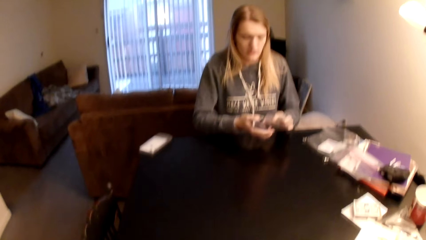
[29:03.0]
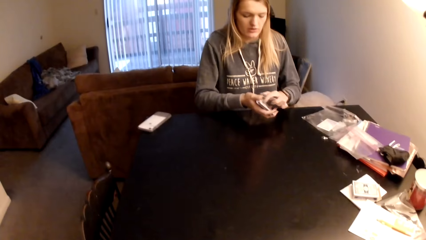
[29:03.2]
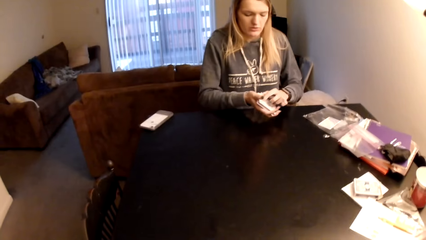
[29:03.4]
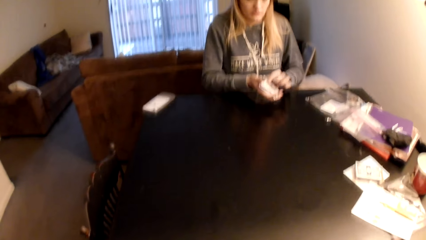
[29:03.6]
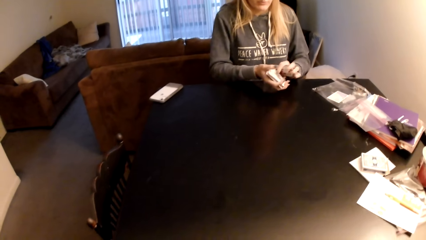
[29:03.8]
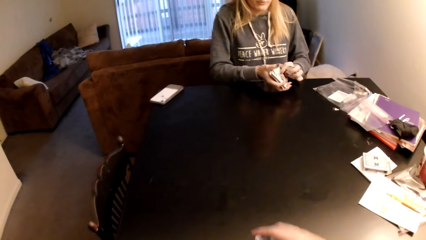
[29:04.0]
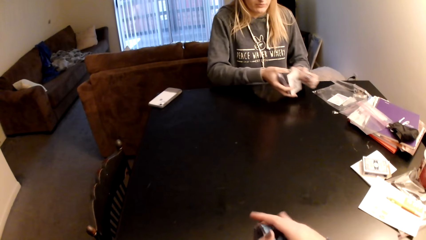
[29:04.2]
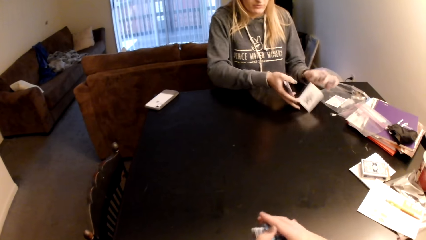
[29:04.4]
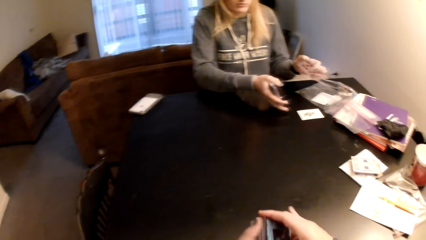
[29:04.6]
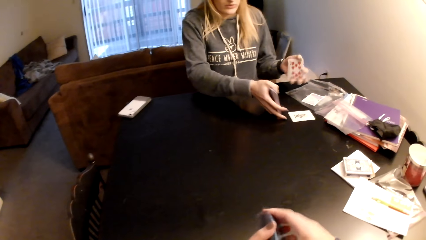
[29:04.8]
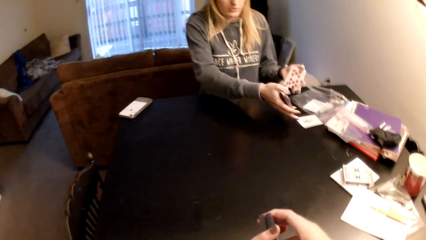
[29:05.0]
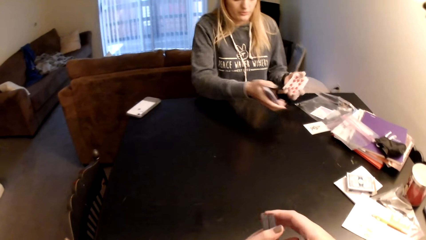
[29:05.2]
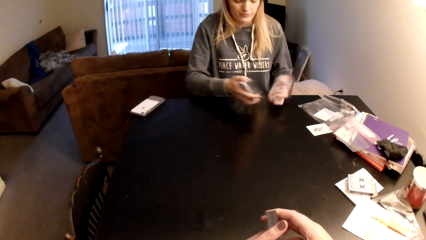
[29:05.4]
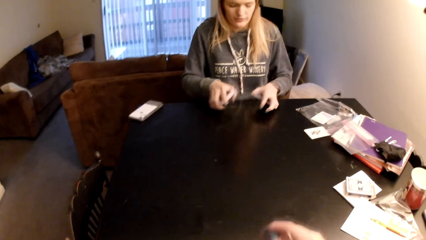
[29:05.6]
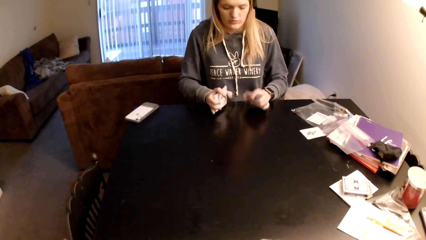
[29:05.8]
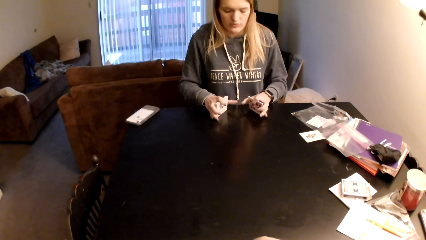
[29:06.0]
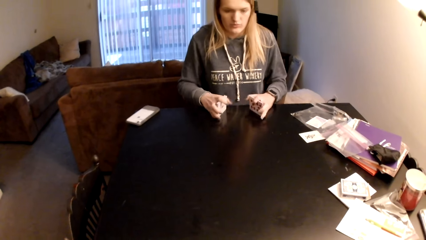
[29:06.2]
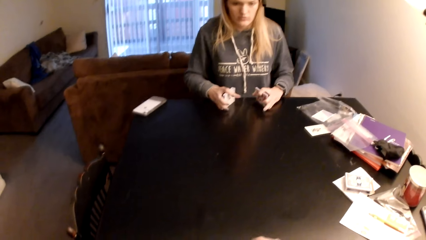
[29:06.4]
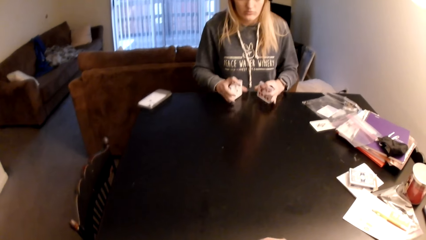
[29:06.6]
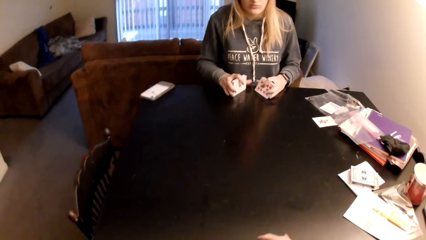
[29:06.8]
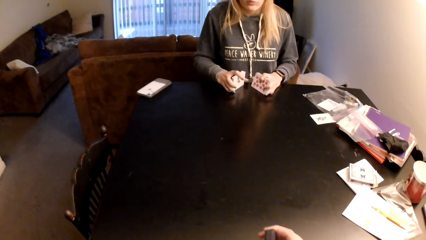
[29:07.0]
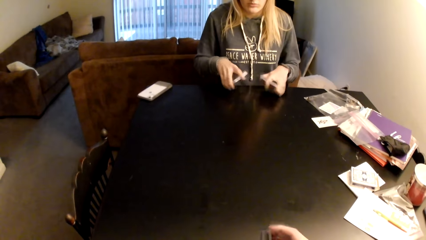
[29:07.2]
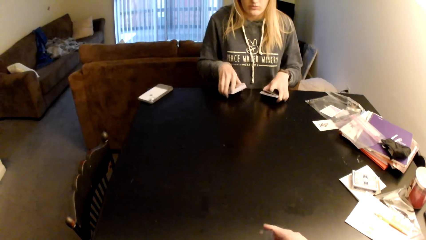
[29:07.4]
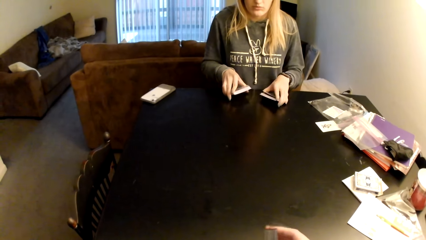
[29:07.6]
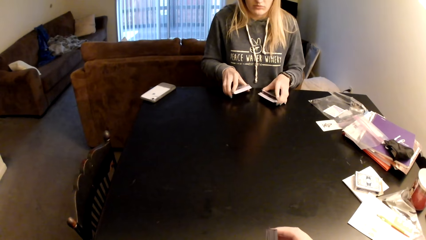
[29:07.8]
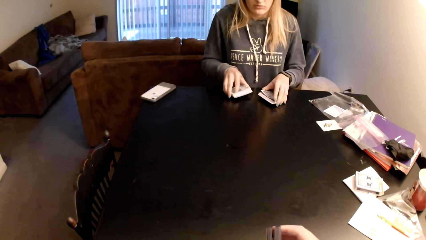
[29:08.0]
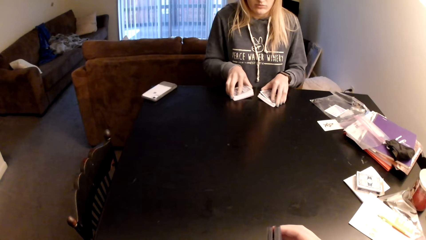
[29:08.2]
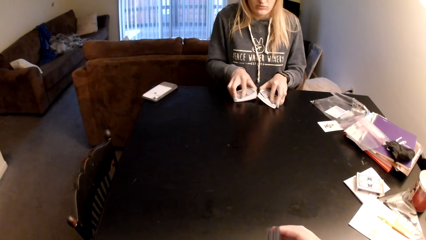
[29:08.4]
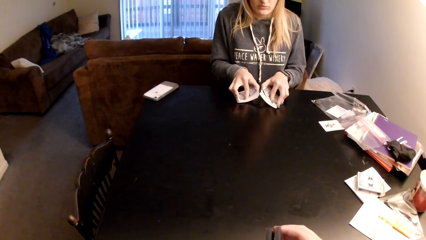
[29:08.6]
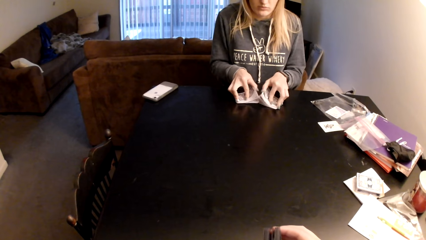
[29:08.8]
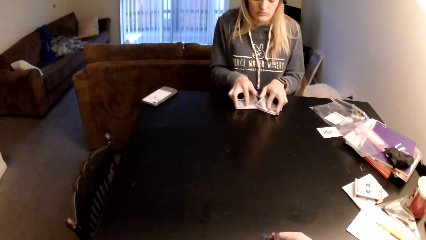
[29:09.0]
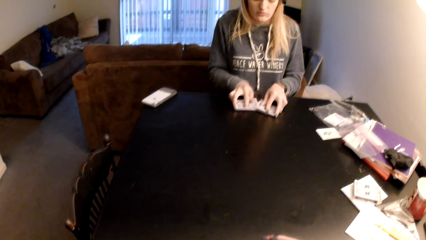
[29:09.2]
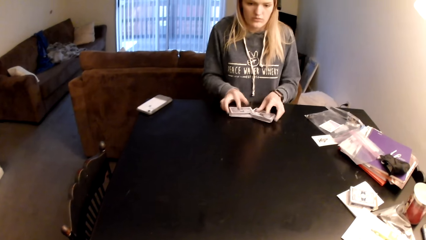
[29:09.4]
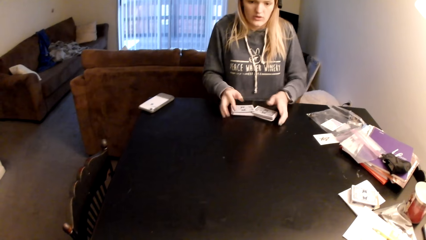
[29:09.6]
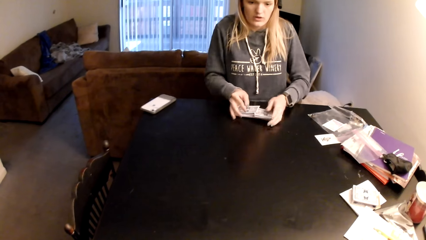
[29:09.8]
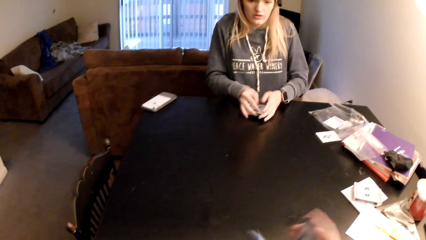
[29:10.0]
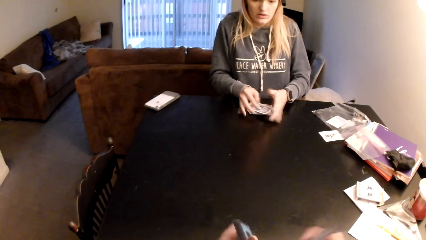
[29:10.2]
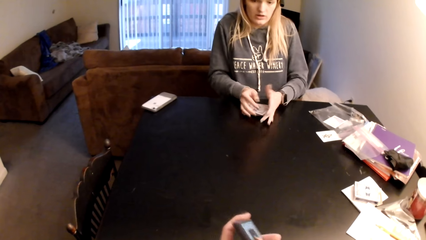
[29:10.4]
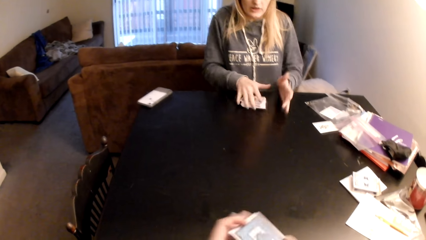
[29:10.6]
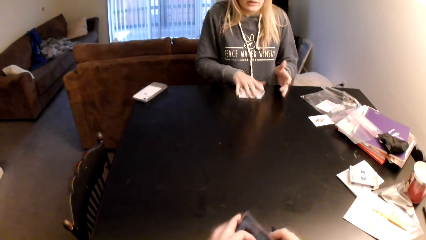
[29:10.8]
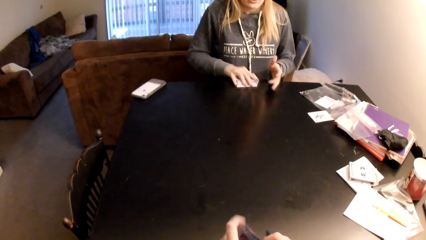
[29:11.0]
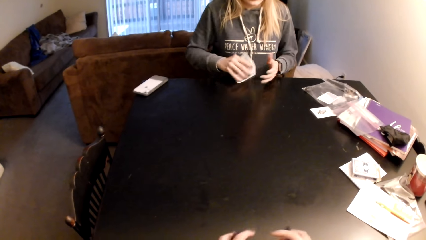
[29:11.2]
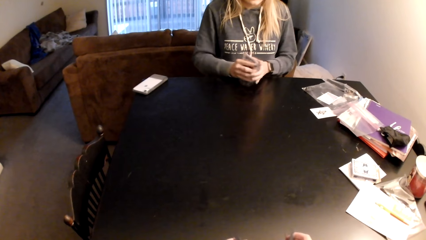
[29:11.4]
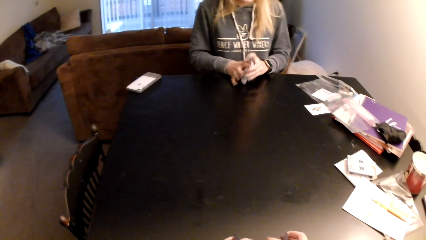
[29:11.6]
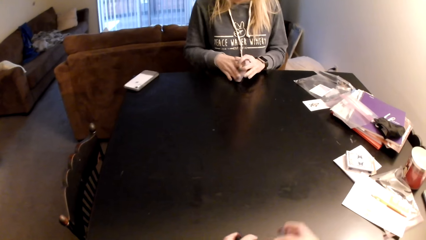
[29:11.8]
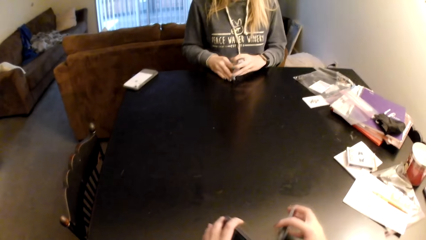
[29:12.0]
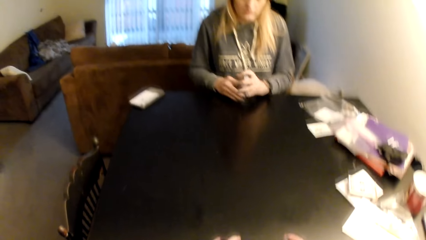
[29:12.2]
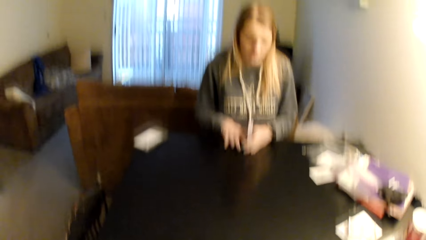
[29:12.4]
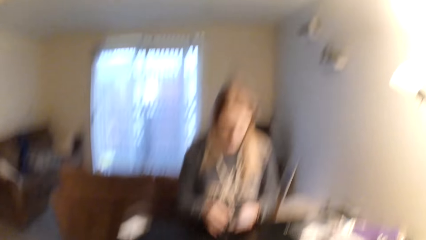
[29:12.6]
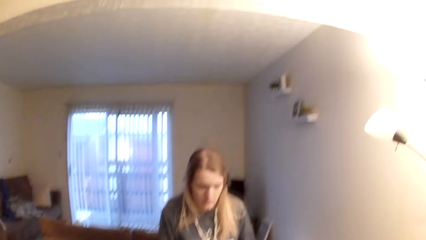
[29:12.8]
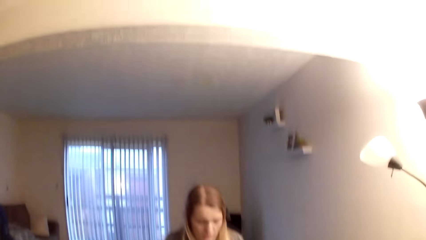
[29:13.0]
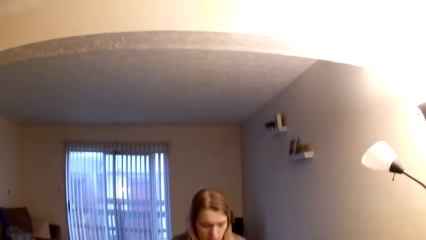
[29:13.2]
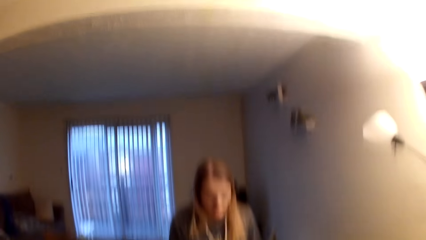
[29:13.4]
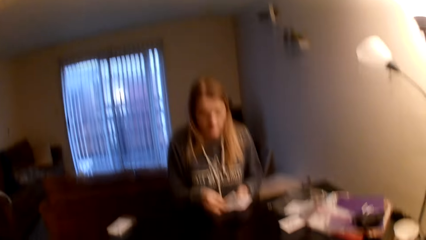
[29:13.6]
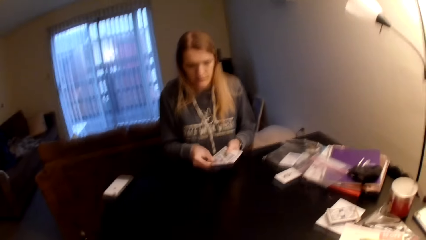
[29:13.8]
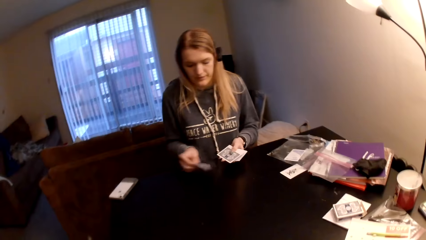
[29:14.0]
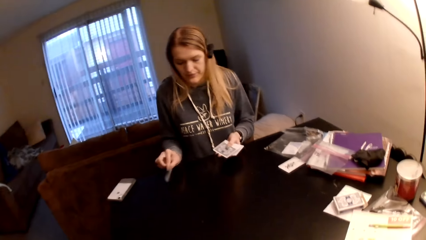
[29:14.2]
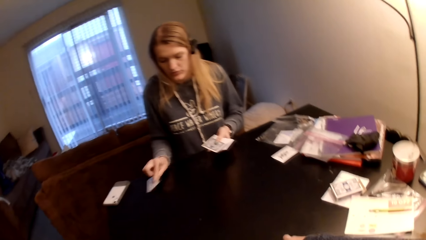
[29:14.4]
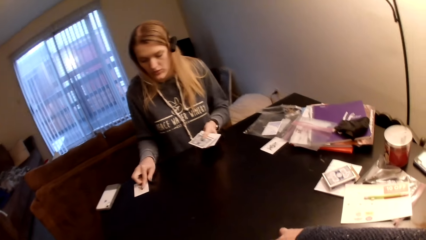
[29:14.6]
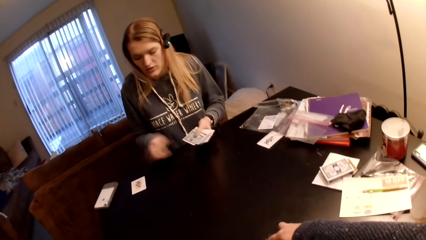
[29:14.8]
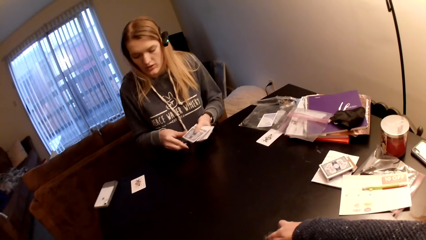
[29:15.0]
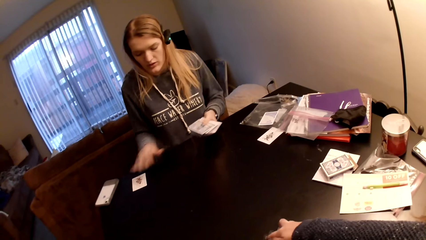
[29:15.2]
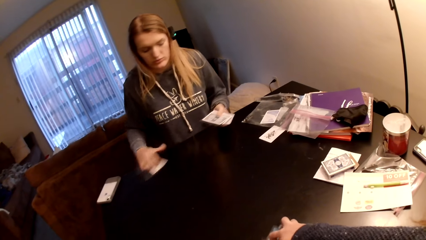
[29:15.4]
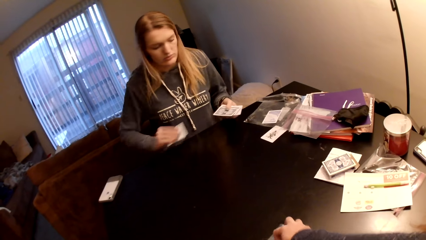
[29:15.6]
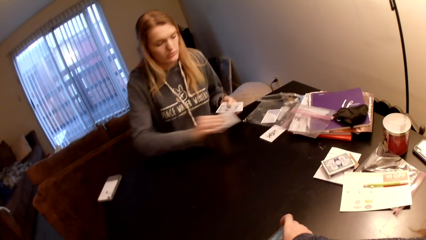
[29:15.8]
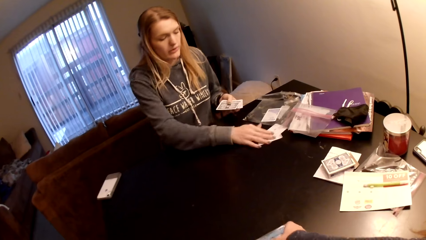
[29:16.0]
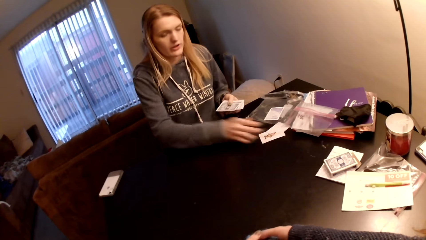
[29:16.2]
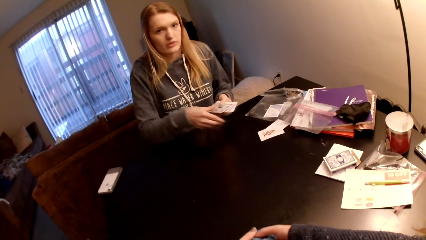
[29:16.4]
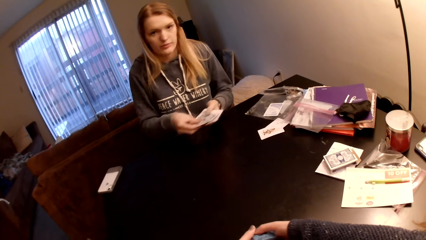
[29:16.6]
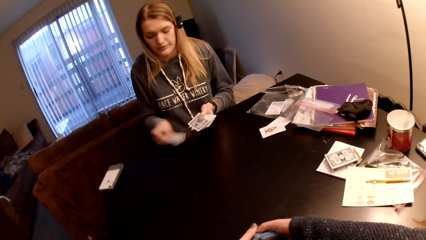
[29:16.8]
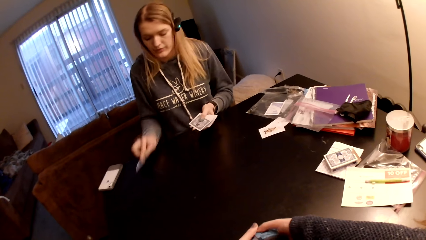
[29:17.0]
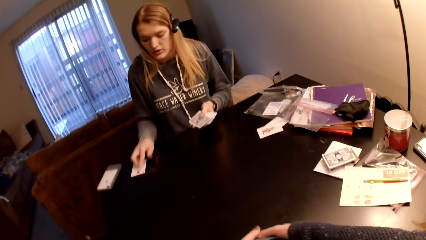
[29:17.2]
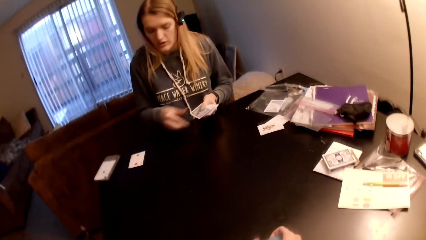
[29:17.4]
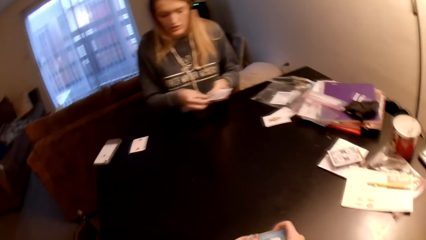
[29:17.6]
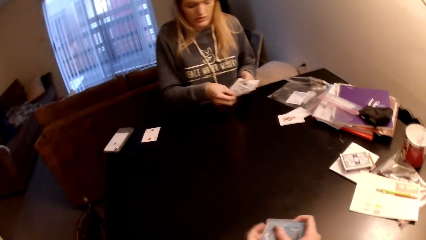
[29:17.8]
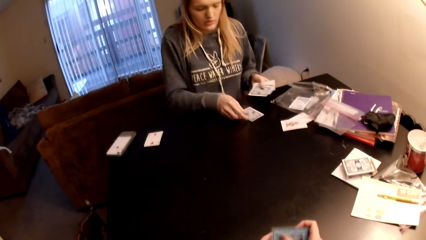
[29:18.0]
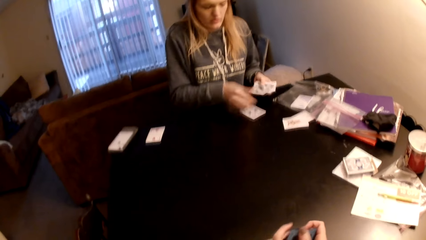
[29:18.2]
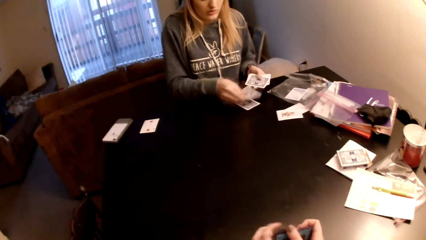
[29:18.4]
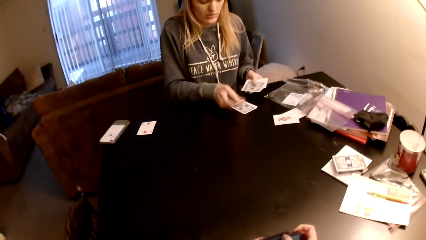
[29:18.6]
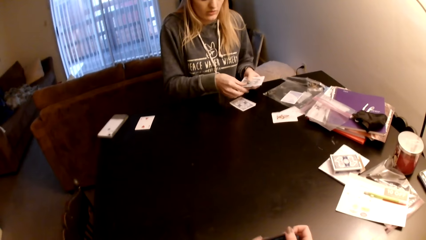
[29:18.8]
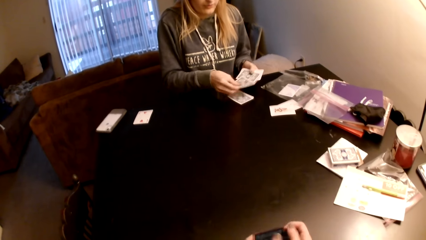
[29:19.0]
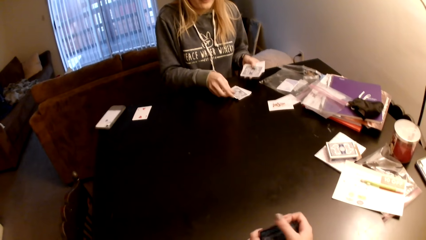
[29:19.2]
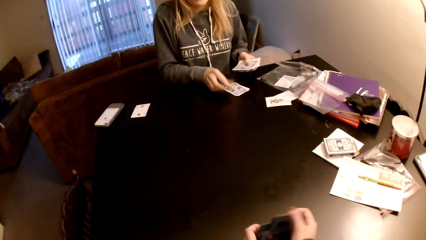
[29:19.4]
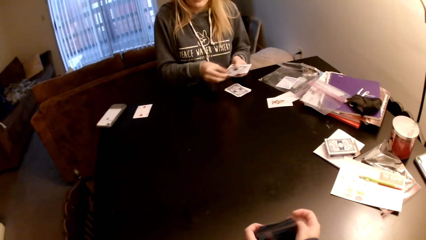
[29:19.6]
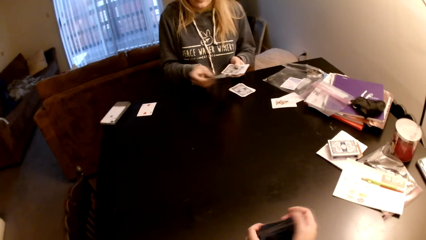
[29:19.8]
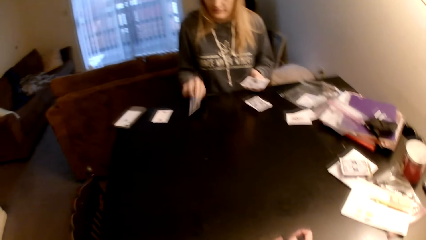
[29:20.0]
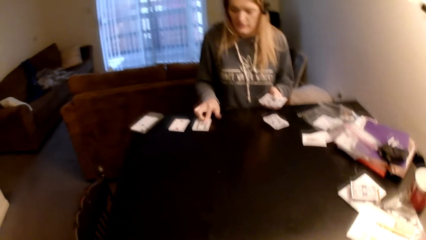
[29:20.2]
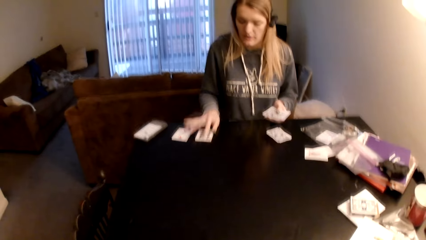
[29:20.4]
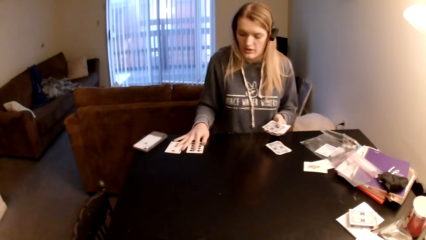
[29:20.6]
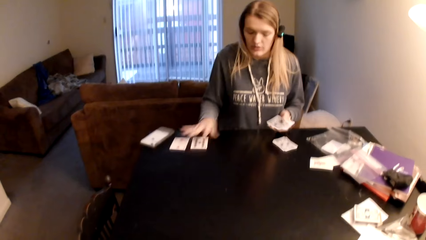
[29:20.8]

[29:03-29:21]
A lady holds cards and drops a card. The camera wearer puts down cards on a table. The lady puts down cards on the table, adjusts the cards, puts the cards on the table and sorts the cards with her hands. The camera wearer sorts the cards with her hands. She looks around a room. The lady arranges the cards on the table and moves the cards on the table. The camera wearer sorts the cards with her hands.
